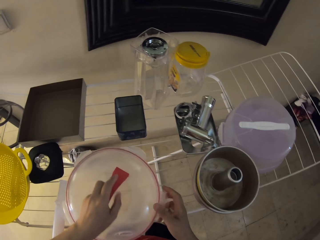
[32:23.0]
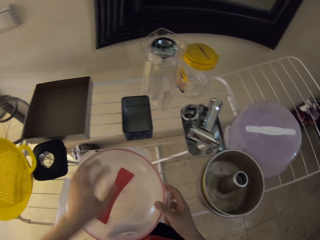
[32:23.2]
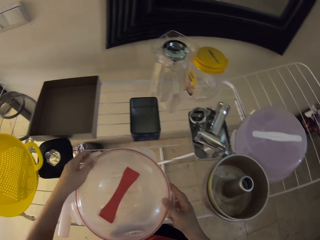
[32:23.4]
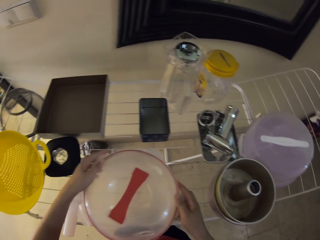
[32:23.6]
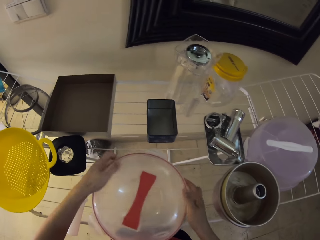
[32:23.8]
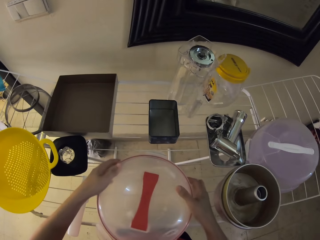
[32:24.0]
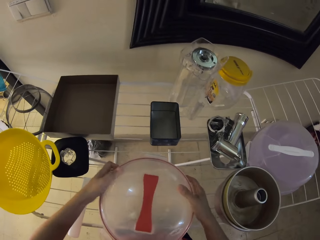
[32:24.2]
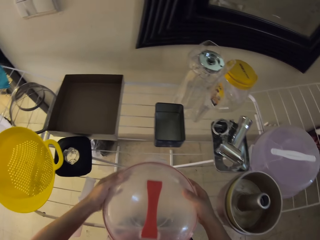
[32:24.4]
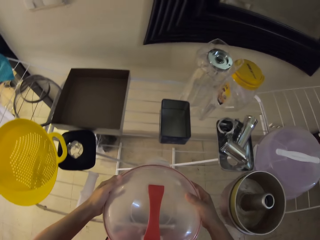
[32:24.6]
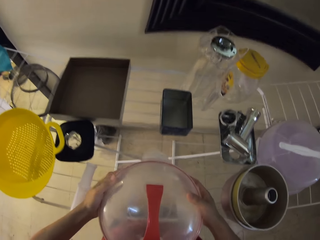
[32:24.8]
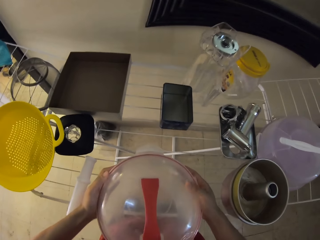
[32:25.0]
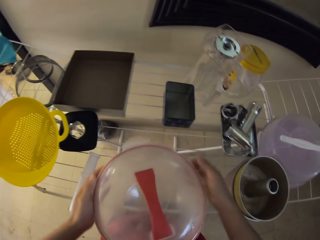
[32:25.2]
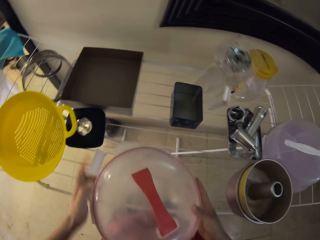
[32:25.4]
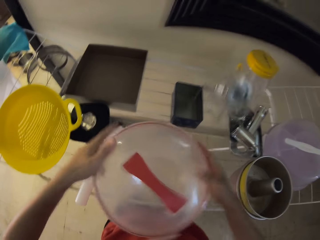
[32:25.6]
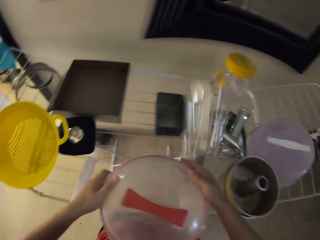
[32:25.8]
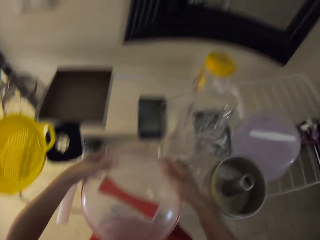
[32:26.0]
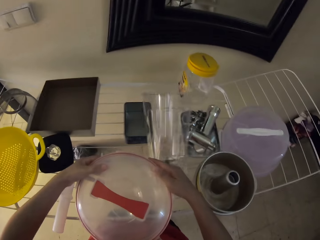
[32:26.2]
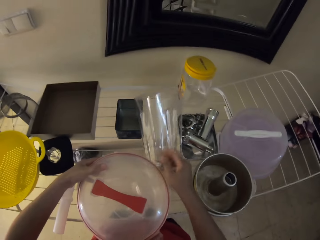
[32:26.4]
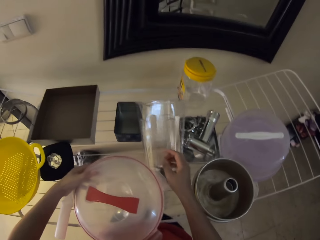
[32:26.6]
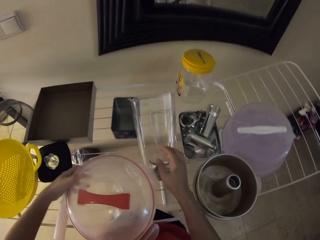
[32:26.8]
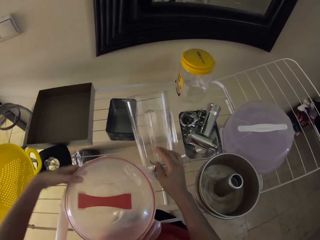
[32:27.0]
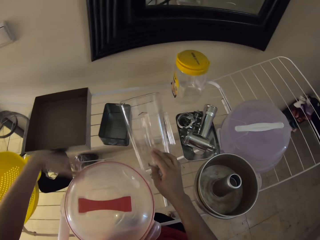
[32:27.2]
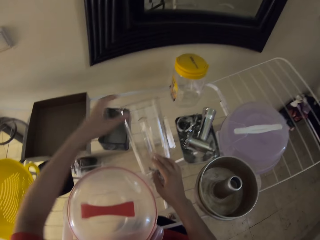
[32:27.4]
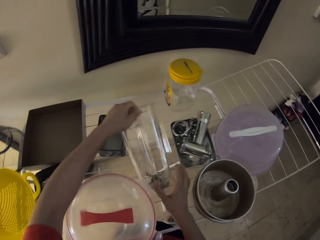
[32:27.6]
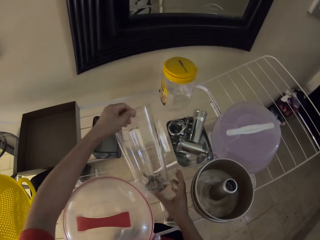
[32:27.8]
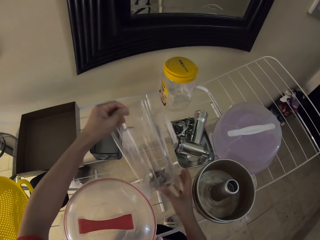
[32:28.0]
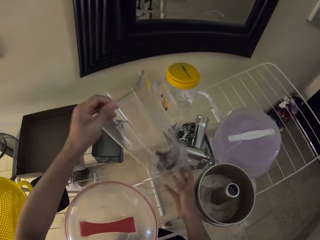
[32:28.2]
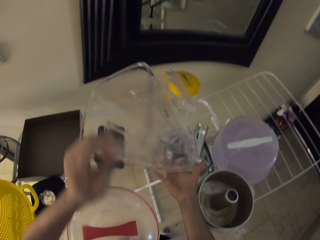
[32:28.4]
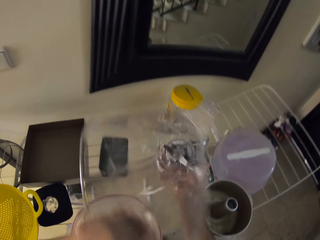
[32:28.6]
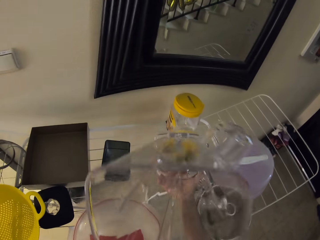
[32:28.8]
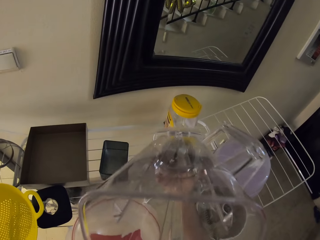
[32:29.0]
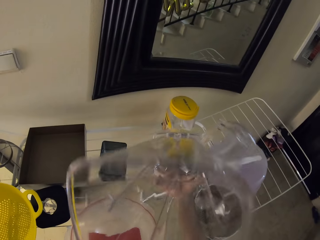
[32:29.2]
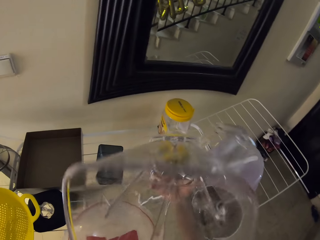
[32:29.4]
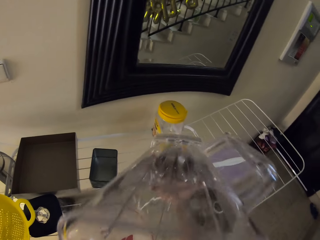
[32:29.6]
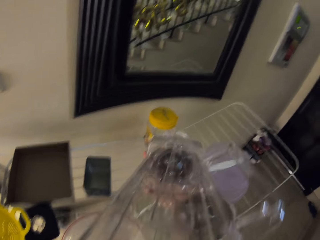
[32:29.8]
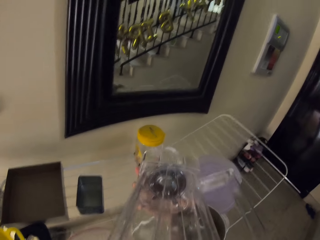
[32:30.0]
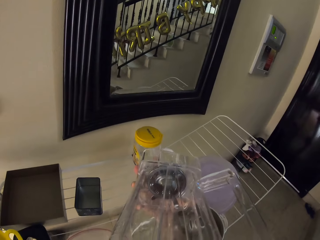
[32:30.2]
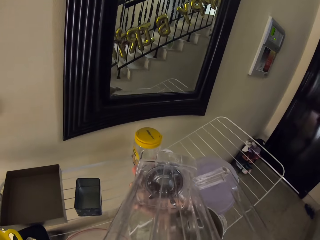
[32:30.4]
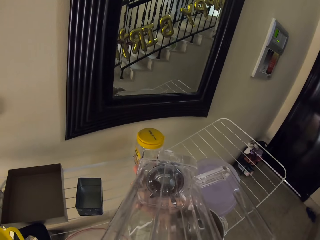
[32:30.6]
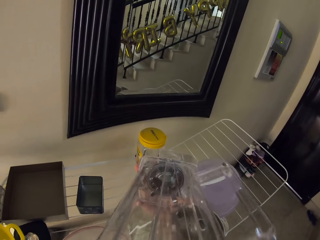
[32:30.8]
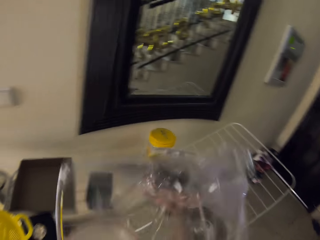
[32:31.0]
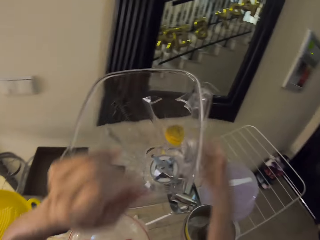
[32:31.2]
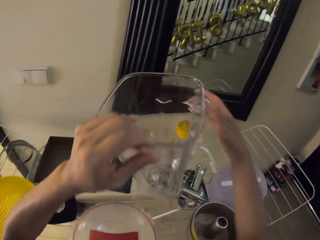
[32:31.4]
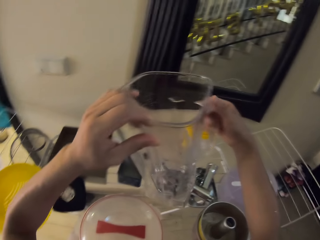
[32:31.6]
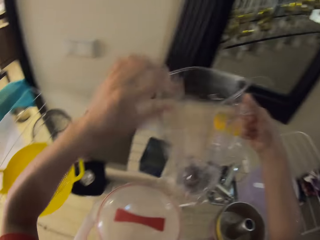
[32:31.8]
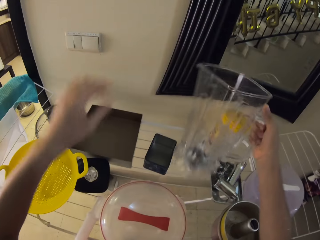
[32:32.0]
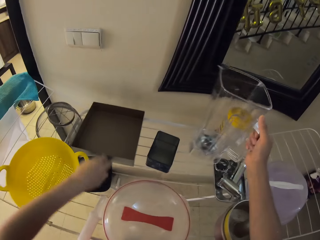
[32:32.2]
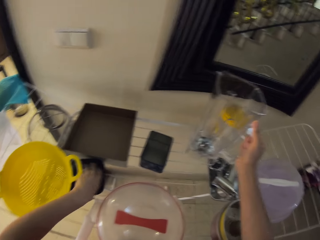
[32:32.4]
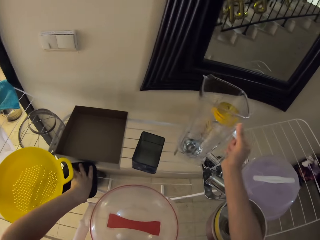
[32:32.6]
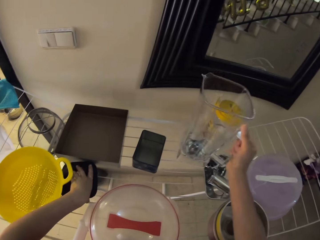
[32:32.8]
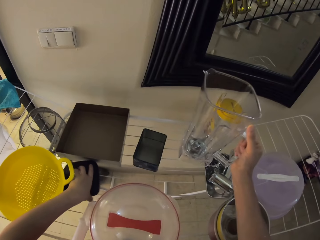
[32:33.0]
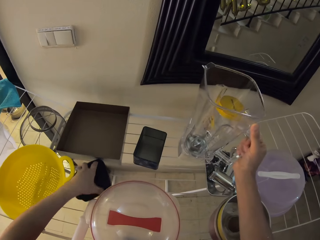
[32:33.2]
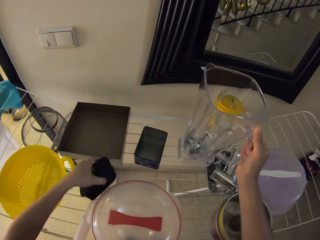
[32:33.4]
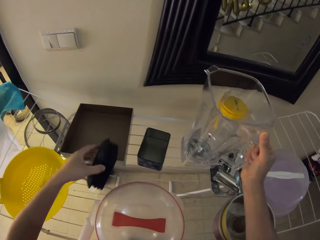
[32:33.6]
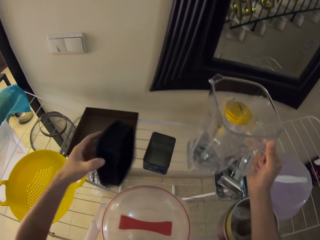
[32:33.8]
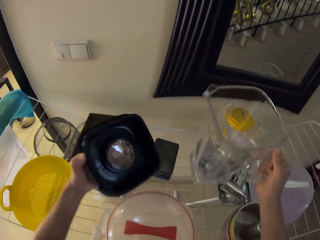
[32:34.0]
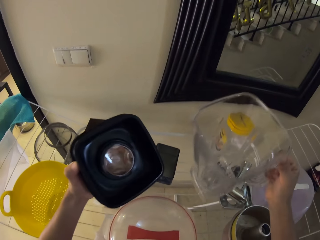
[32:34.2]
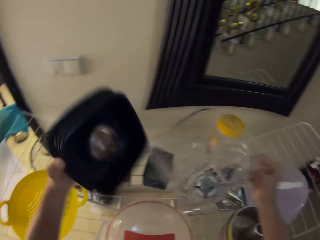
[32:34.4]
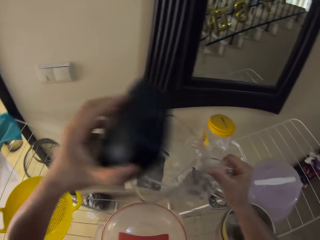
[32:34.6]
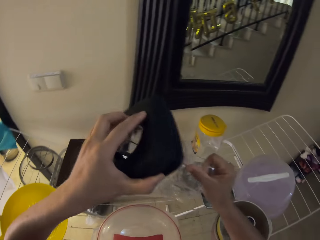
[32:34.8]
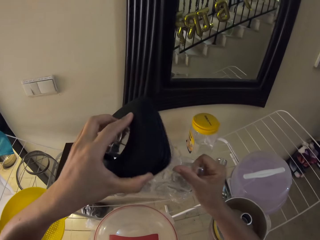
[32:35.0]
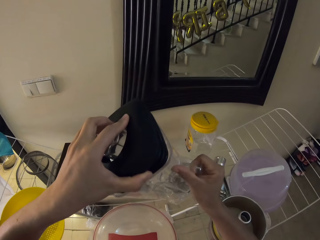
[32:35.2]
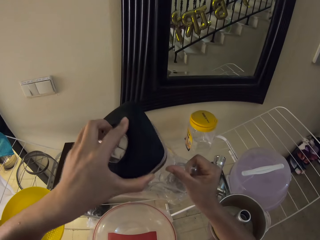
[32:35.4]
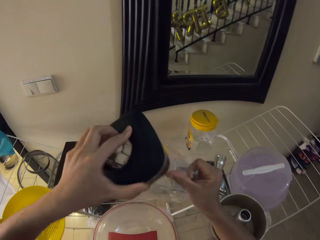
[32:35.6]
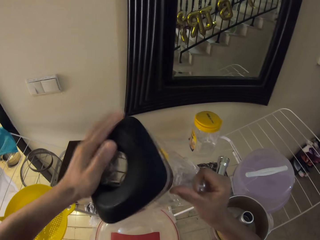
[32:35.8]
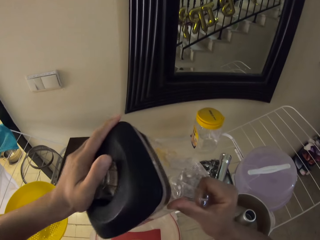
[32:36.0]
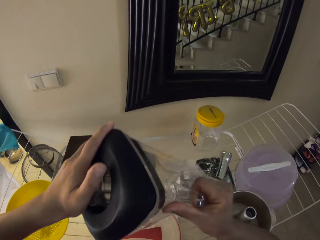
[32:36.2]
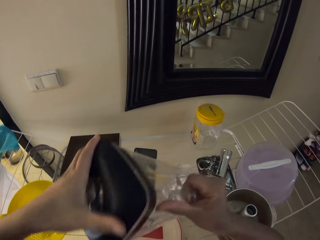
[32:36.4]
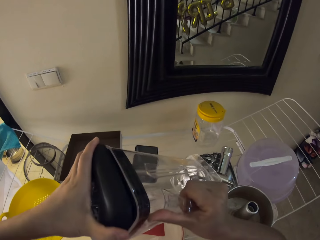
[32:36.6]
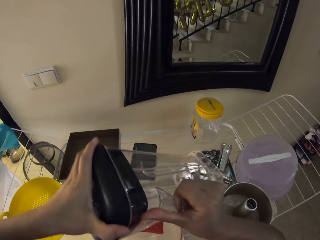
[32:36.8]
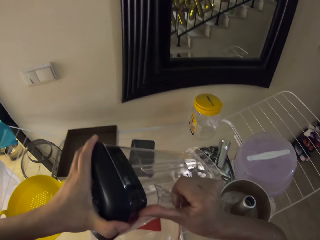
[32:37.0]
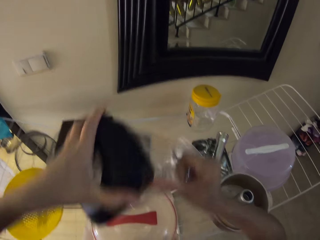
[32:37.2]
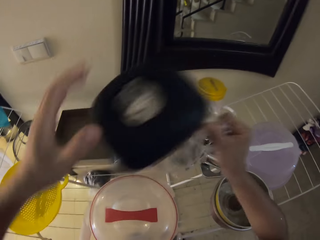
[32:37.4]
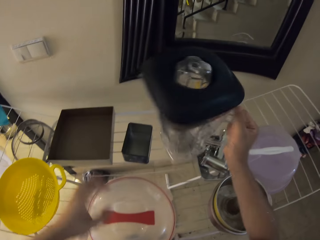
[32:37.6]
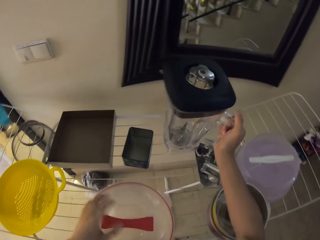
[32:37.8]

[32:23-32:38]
The camera wearer picks a jug, the food cup of the blender, from the stand. They look at the jug. They pick a lid from the stand. They close the jug with the lid.

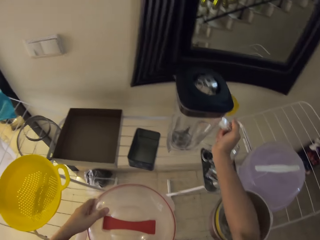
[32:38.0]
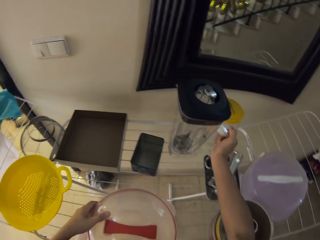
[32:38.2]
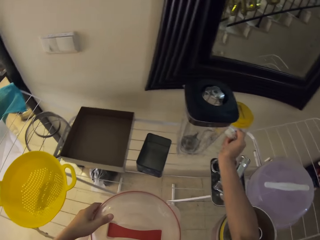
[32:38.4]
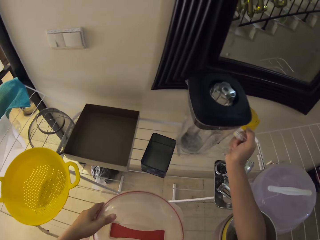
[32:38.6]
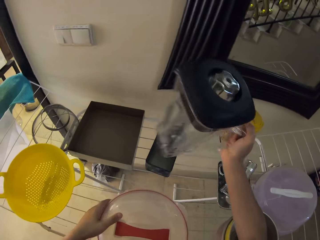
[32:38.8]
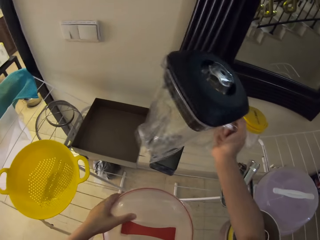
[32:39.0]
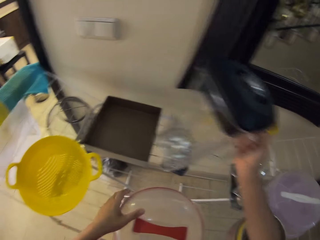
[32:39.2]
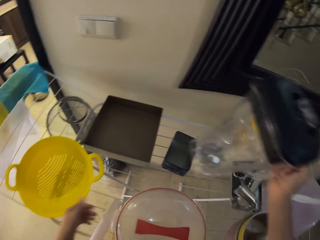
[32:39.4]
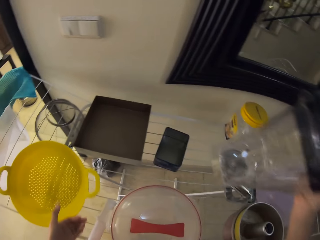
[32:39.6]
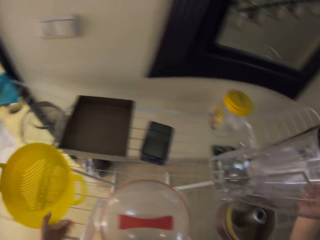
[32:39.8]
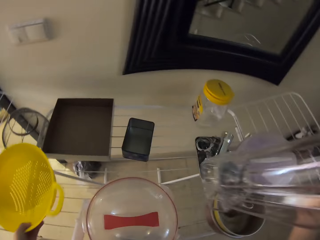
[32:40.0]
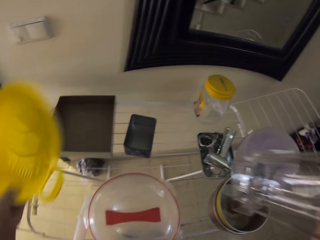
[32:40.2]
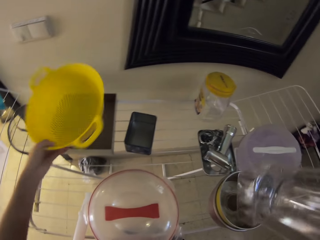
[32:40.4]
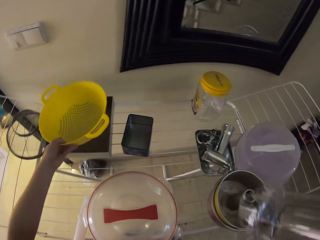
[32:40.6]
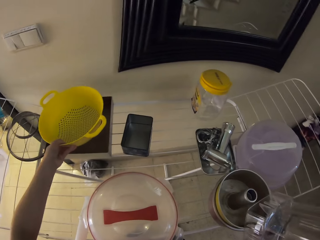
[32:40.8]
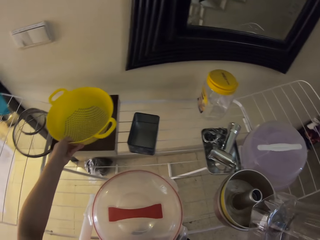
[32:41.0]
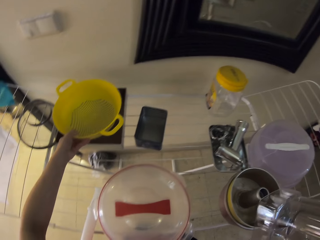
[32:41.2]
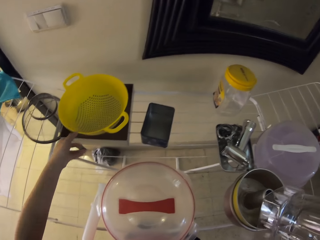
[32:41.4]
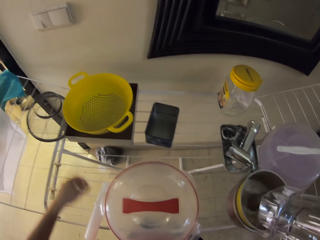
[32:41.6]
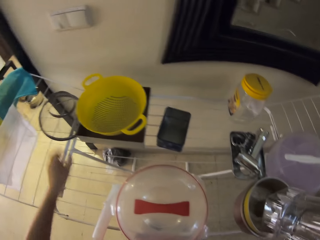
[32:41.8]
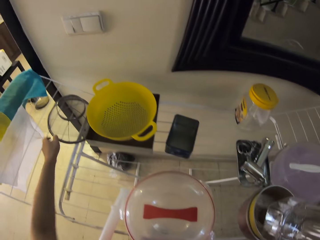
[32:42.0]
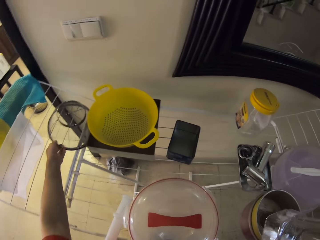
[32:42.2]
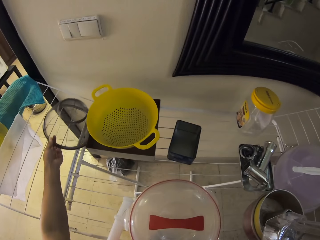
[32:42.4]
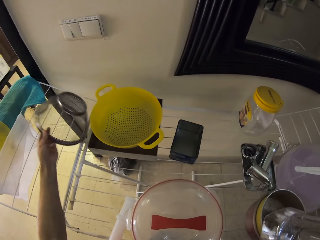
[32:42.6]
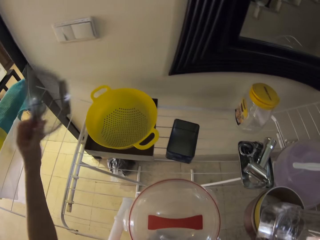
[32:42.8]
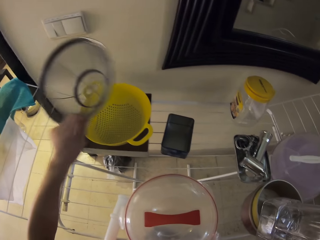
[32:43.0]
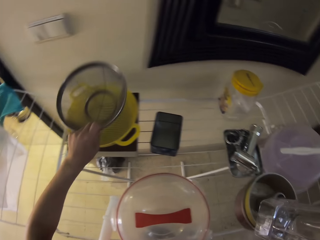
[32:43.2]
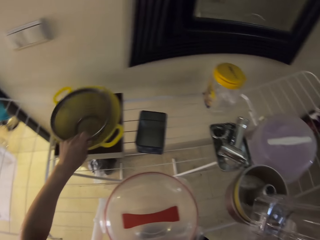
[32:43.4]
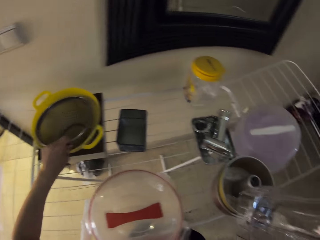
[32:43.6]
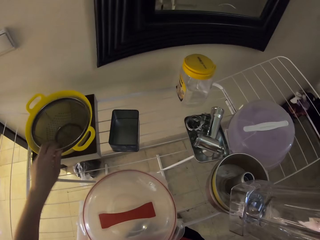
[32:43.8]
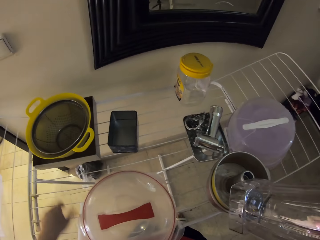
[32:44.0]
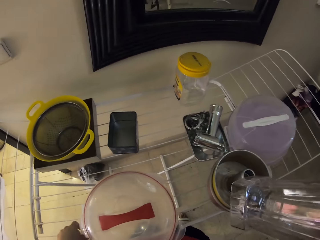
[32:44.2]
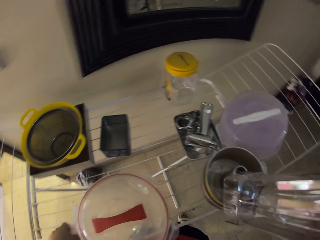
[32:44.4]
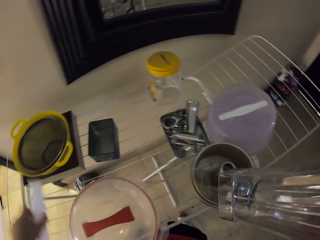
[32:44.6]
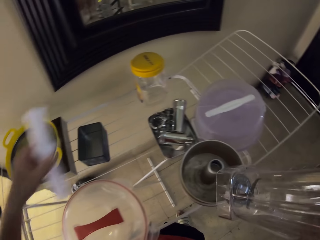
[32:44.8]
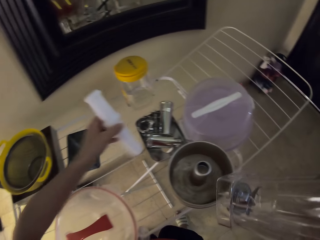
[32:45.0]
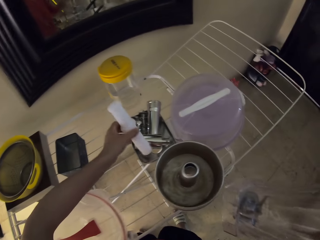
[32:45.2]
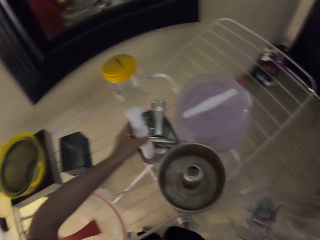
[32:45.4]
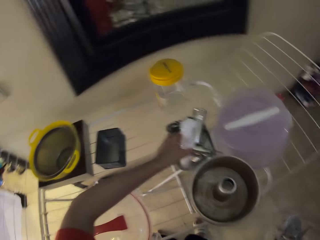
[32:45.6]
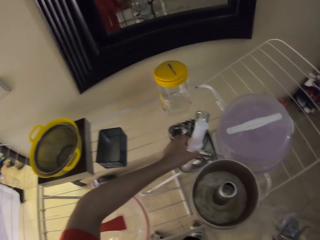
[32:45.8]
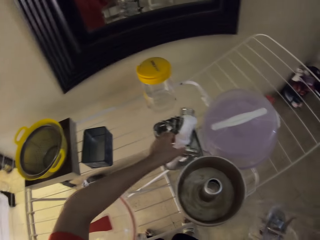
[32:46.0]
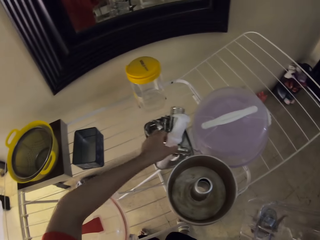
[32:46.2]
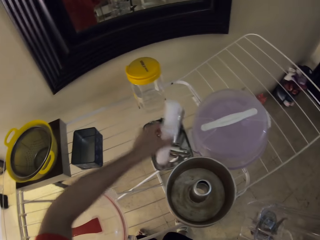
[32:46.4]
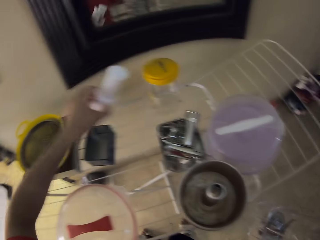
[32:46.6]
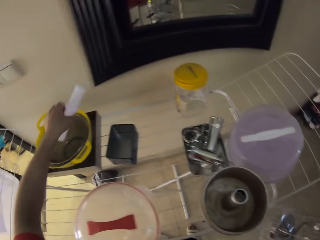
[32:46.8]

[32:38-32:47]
The camera wearer moves a bowl drainer. They pick a bowl from the stand and place the bowl on the box. They pick a sieve or bowl drainer from the stand. They put the bowl drainer inside another bowl drainer. They put something in the bowl drainer.
